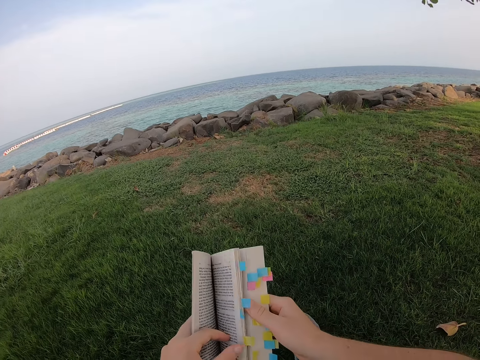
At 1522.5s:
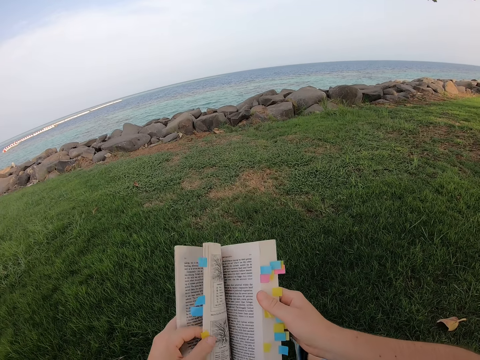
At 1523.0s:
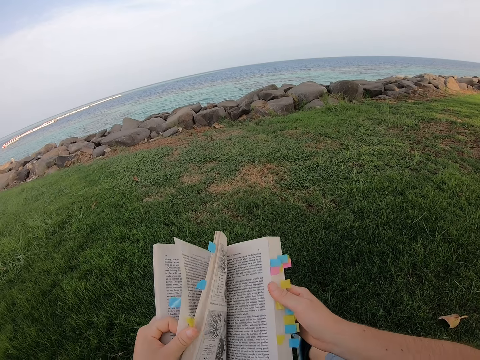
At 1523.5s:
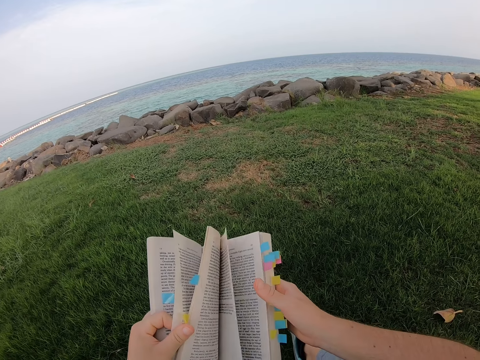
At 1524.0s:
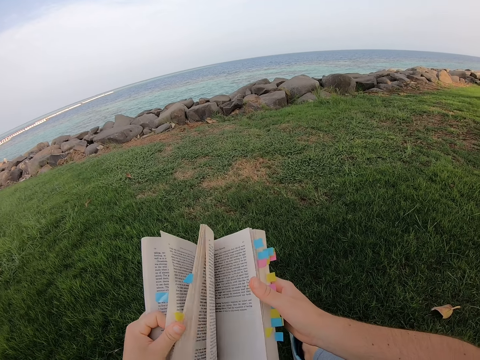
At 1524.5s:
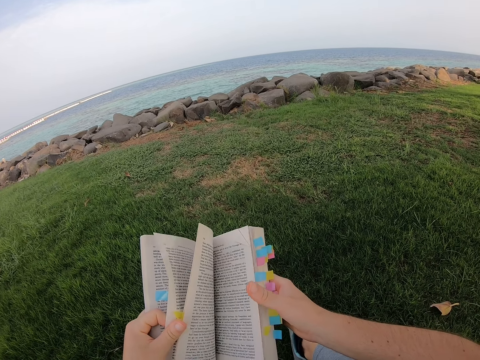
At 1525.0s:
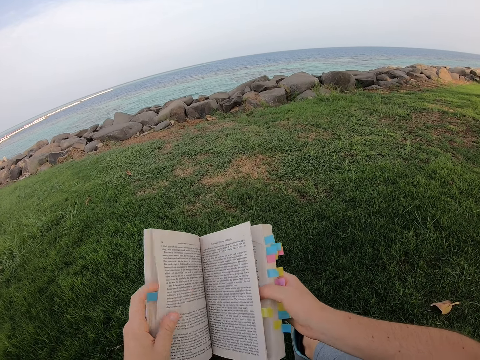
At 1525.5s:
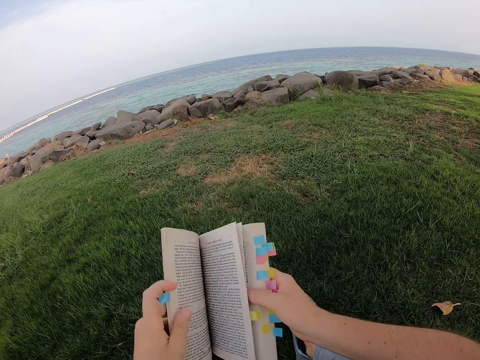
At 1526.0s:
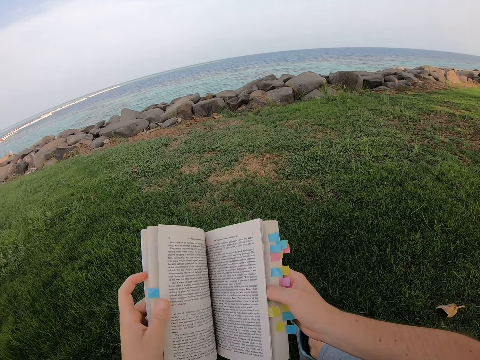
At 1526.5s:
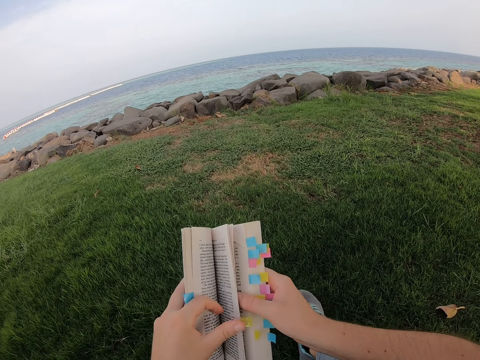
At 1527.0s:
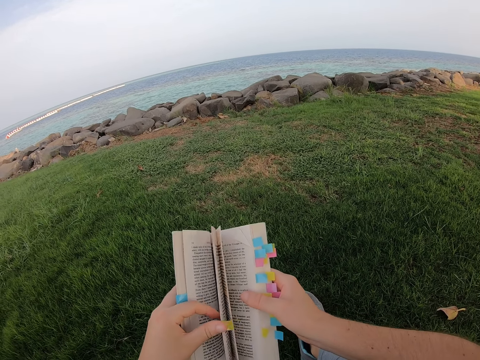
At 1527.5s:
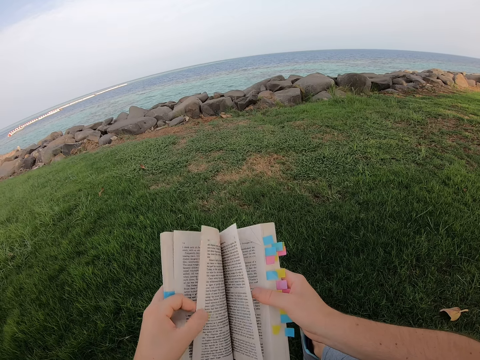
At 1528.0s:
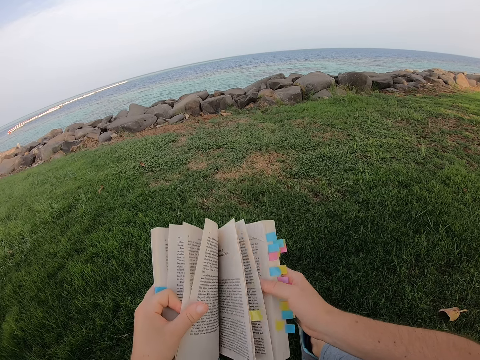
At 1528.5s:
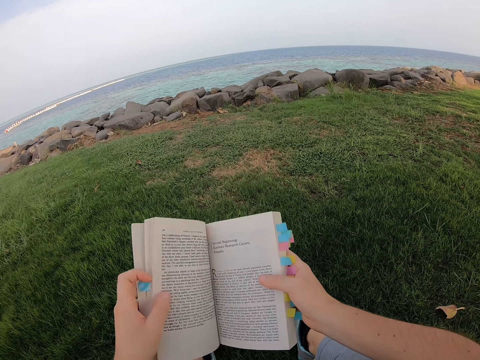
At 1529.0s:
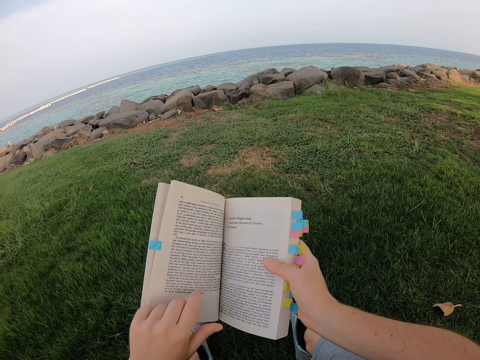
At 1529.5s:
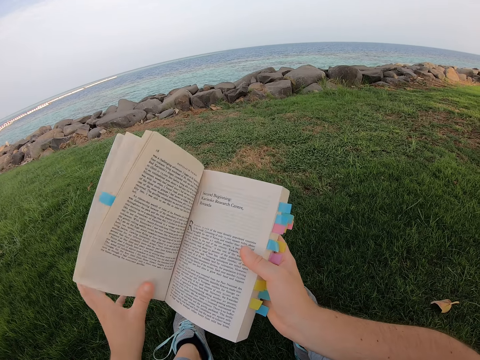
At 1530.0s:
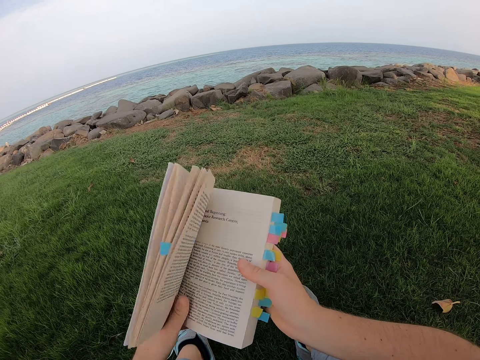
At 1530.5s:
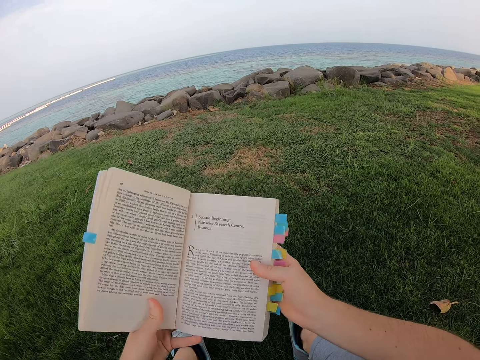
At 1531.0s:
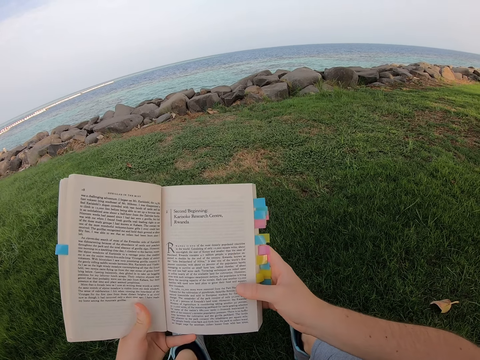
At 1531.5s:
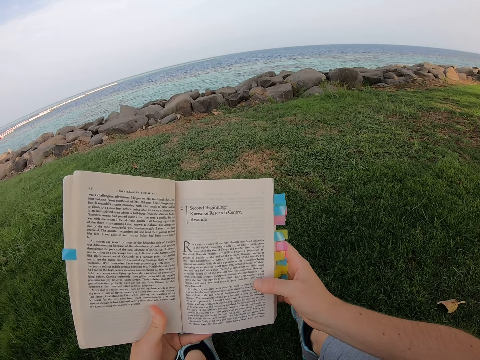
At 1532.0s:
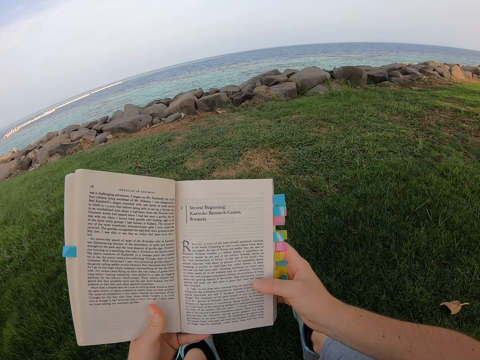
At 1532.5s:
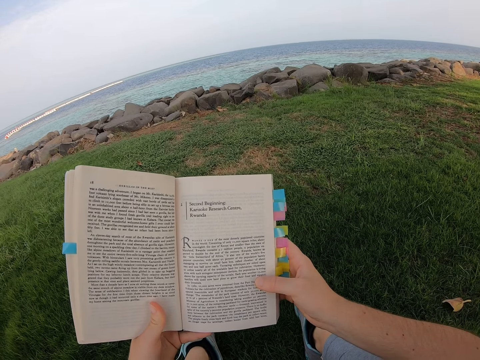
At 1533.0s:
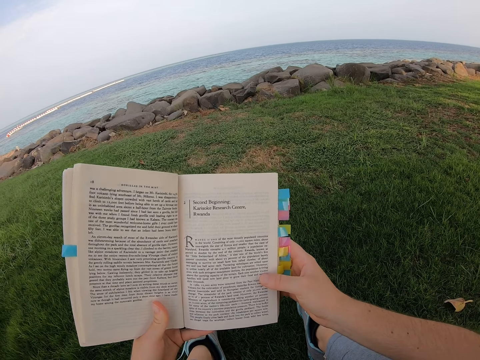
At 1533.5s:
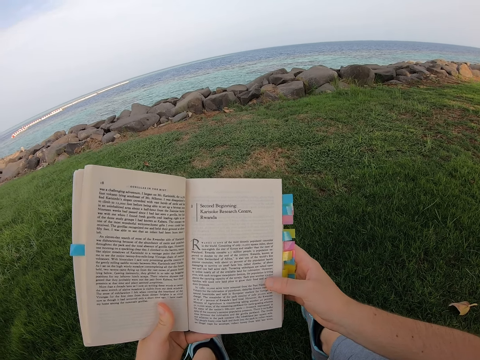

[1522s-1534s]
The camera wearer peruses the pages of the novel. They move the left hand on the novel, lift the novel, and read the novel.

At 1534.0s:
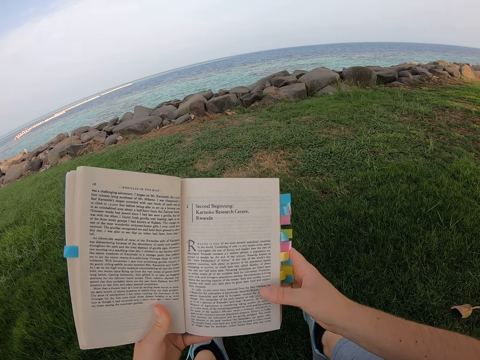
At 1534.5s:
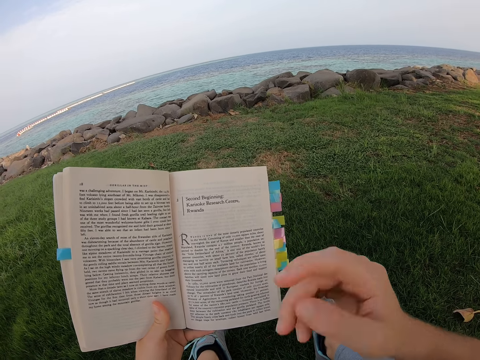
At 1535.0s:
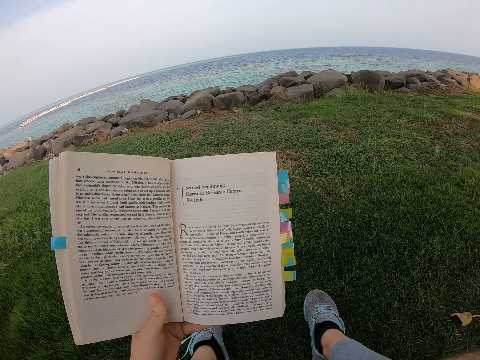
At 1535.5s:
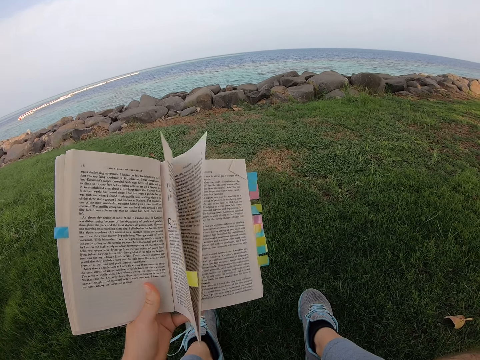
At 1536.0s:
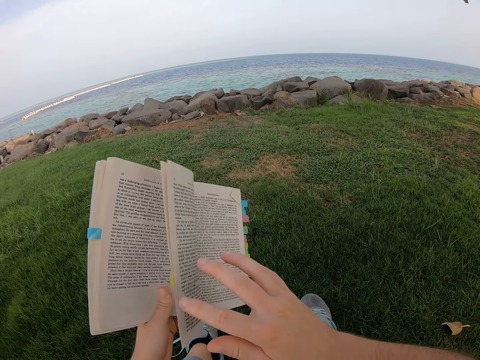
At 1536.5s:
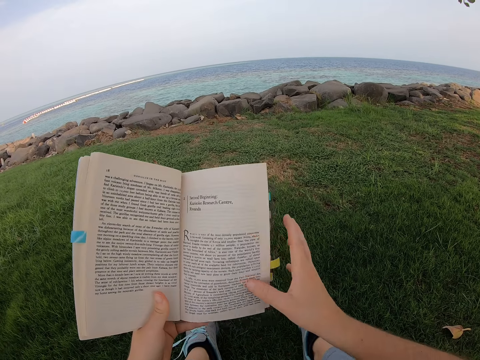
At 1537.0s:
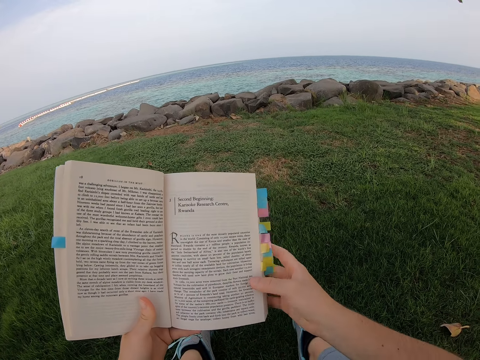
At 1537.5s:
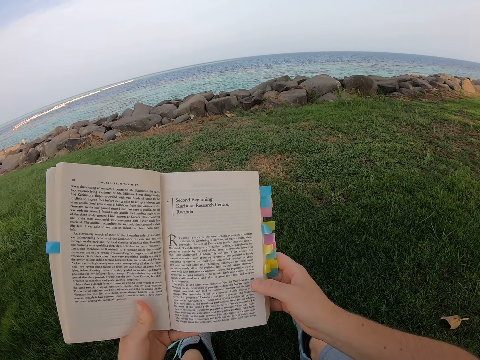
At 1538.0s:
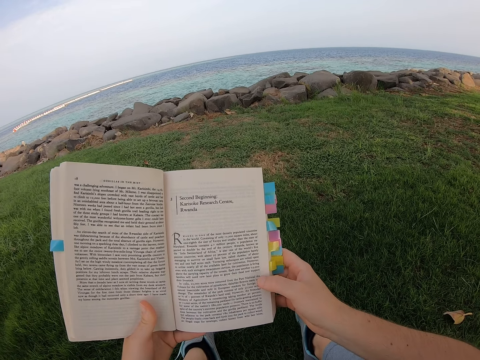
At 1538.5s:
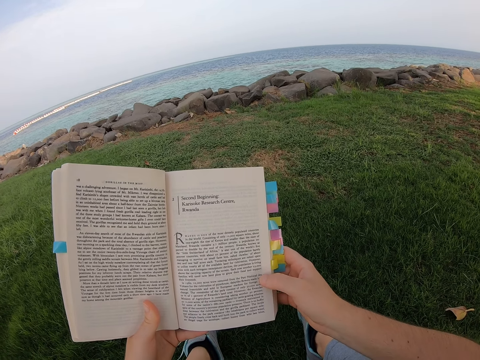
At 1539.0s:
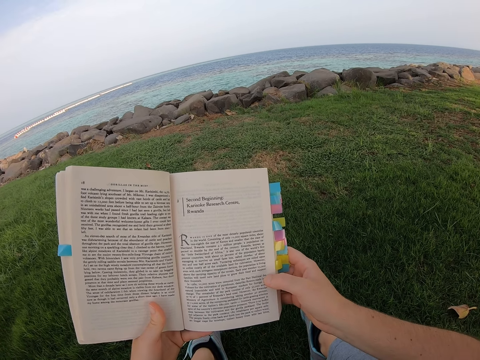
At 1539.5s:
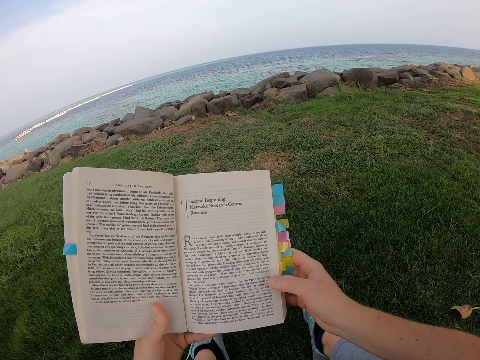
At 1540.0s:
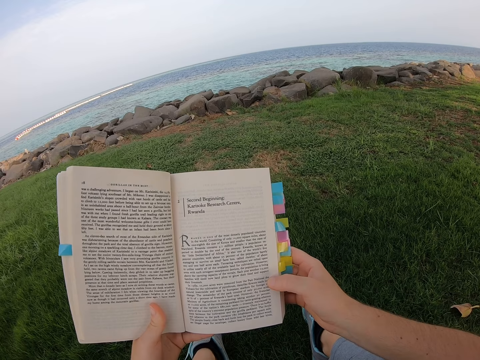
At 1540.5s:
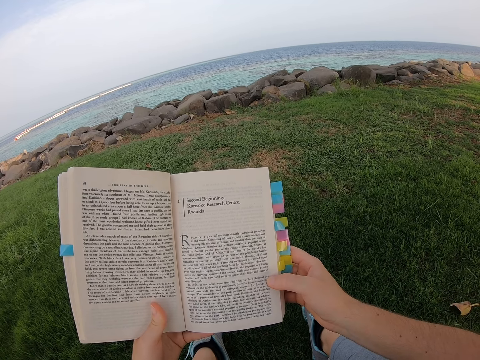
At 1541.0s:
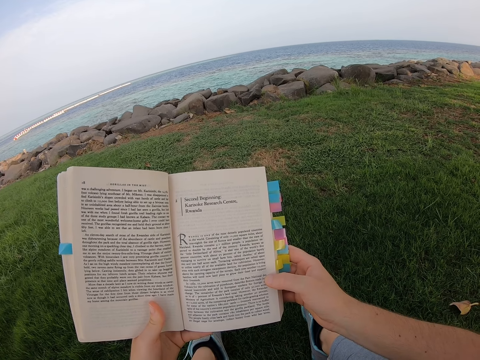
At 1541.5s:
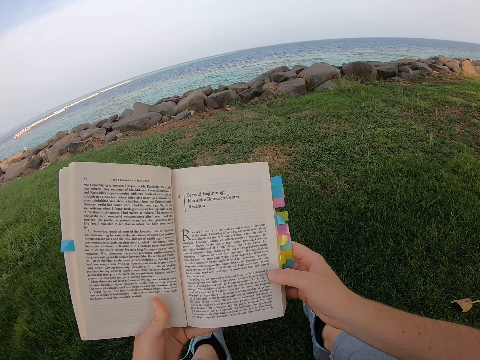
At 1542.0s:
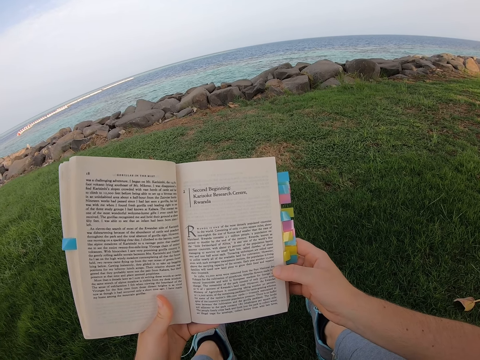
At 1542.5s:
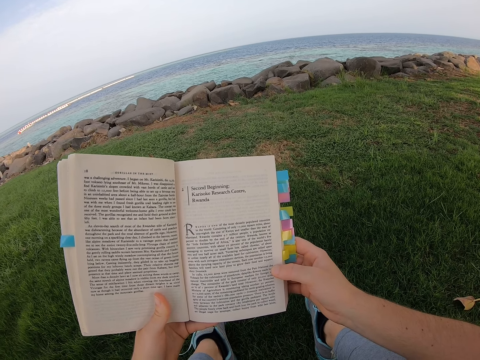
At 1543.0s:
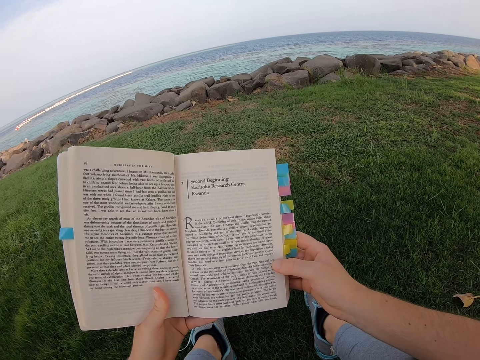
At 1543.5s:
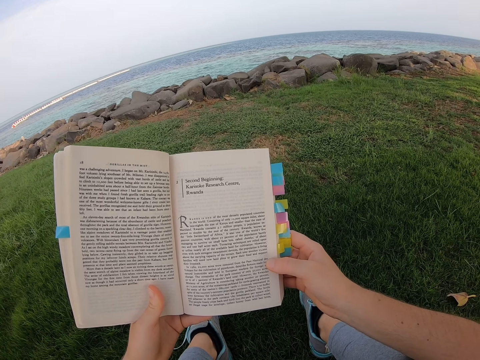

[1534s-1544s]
The camera wearer lifts the right hand. They read the novel, move the right hand, move the pages of the novel, and read the novel.
